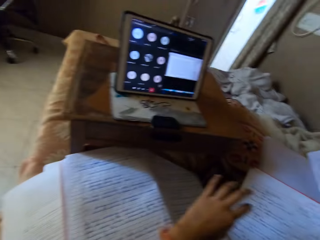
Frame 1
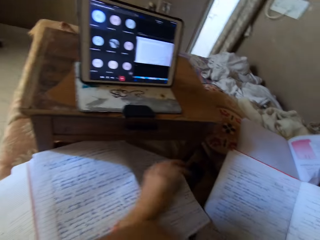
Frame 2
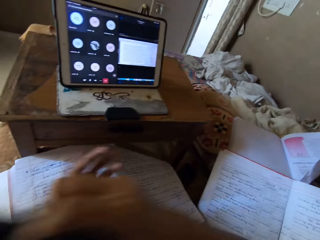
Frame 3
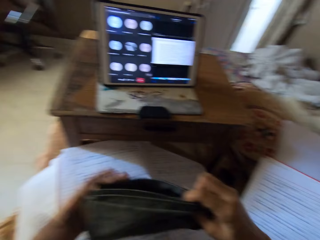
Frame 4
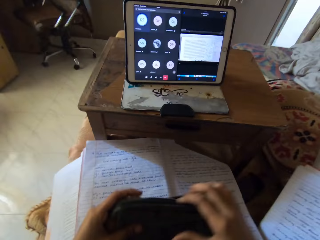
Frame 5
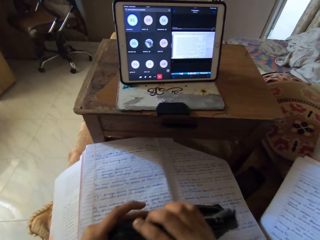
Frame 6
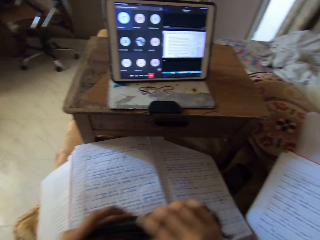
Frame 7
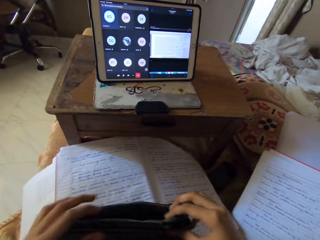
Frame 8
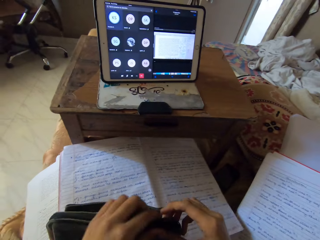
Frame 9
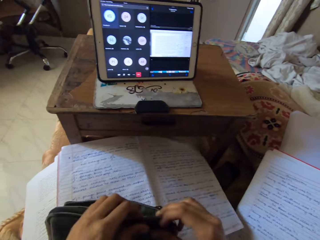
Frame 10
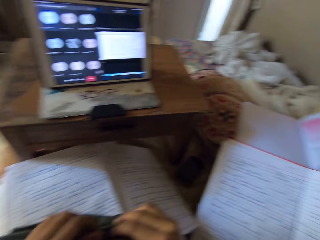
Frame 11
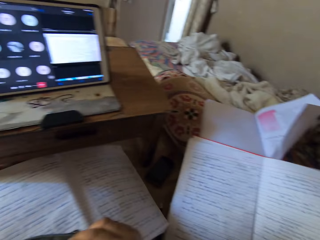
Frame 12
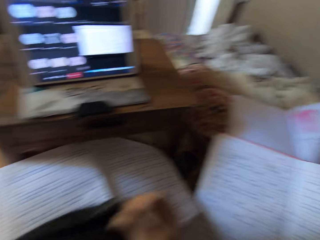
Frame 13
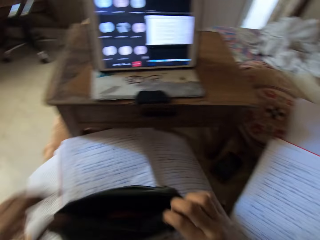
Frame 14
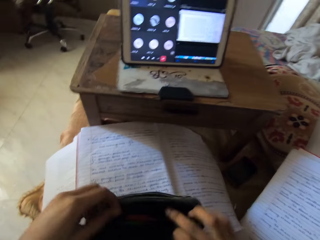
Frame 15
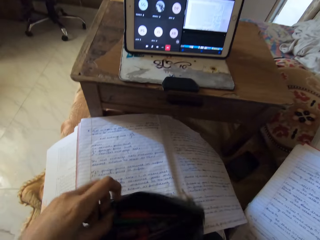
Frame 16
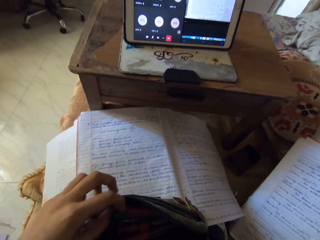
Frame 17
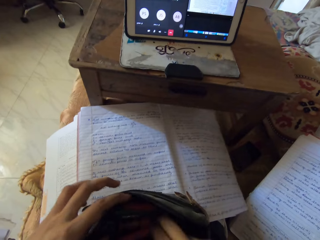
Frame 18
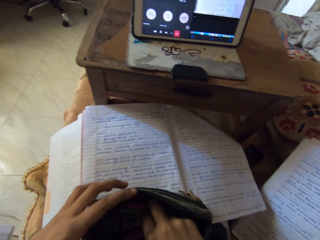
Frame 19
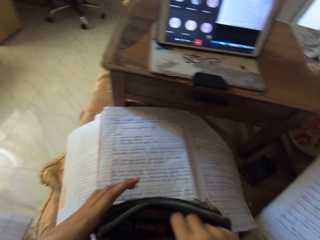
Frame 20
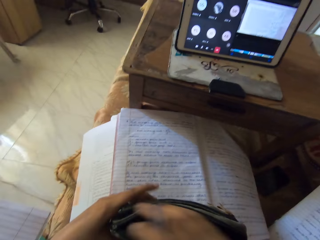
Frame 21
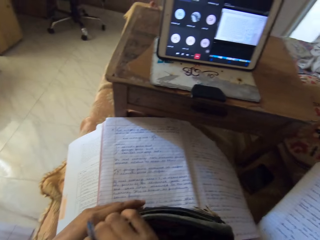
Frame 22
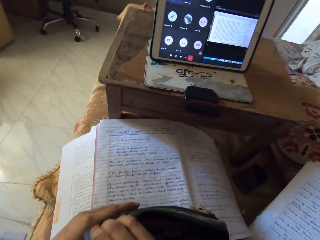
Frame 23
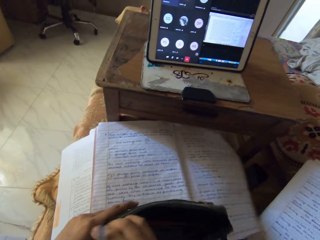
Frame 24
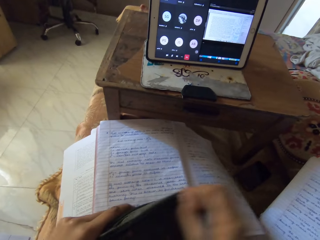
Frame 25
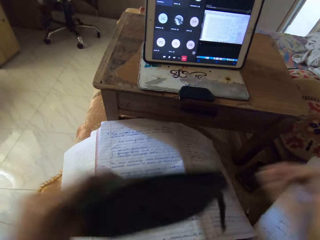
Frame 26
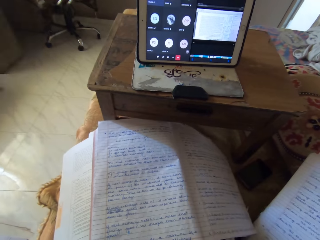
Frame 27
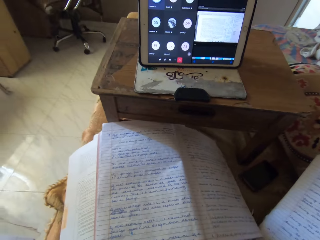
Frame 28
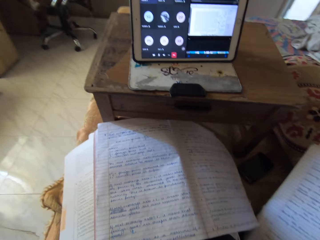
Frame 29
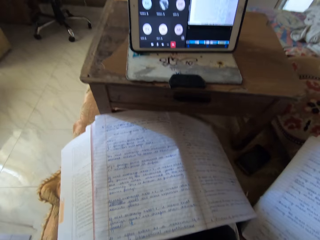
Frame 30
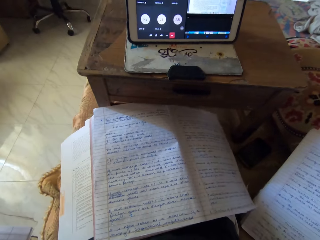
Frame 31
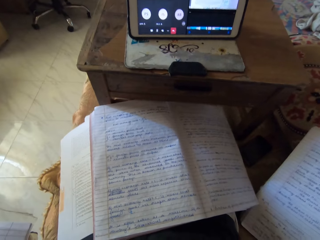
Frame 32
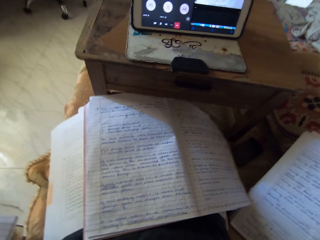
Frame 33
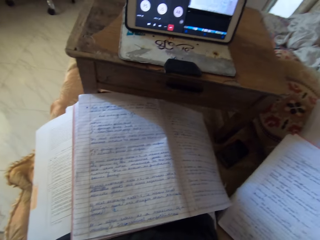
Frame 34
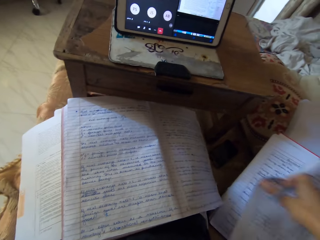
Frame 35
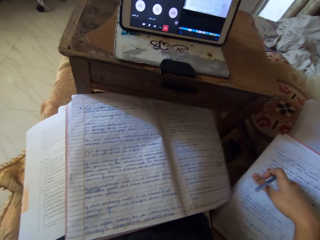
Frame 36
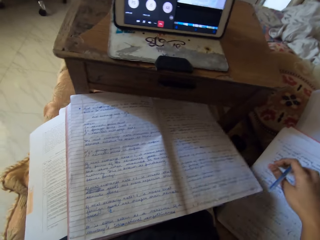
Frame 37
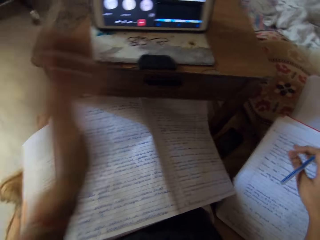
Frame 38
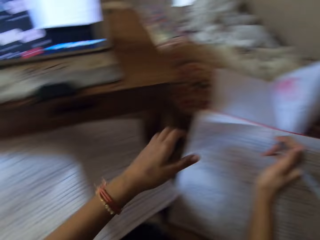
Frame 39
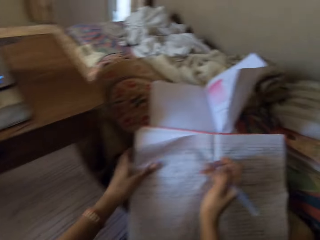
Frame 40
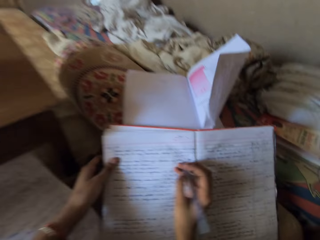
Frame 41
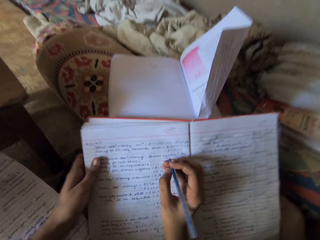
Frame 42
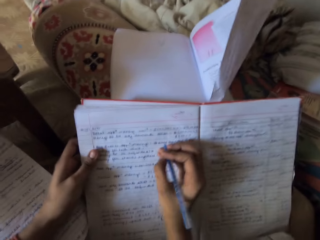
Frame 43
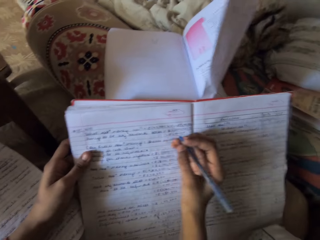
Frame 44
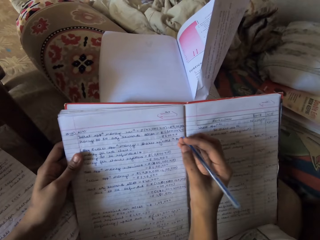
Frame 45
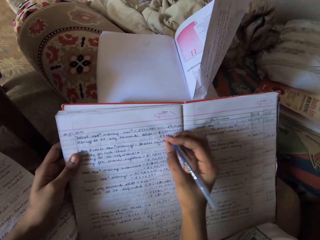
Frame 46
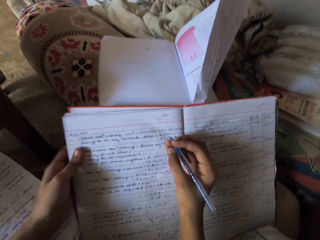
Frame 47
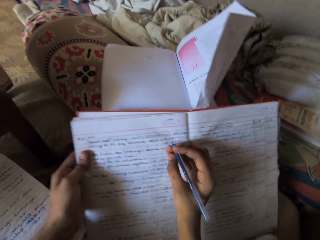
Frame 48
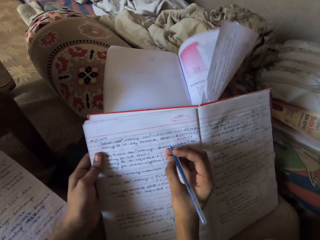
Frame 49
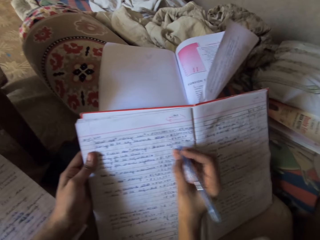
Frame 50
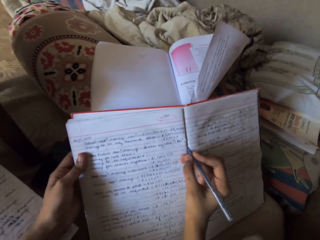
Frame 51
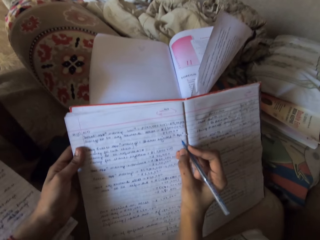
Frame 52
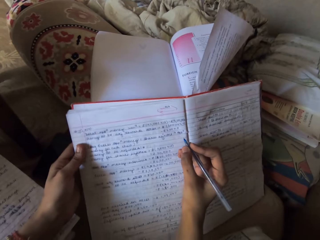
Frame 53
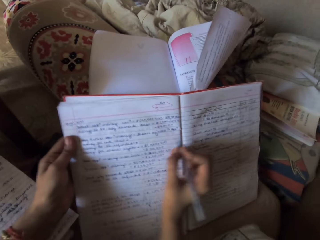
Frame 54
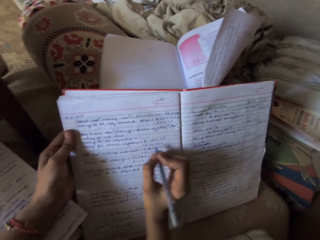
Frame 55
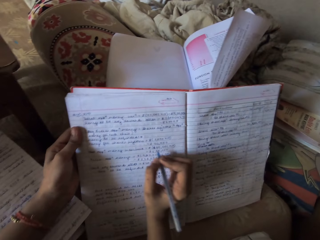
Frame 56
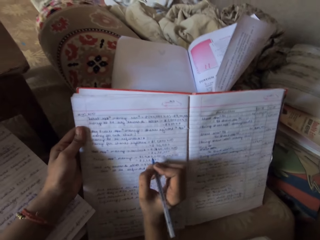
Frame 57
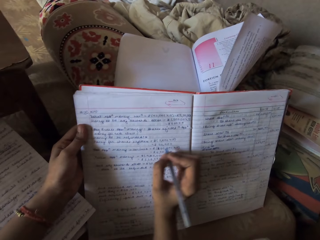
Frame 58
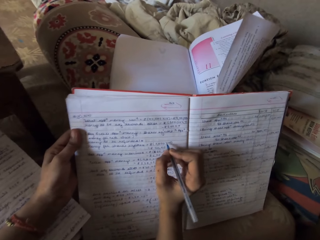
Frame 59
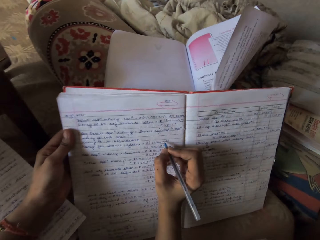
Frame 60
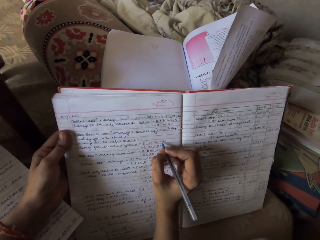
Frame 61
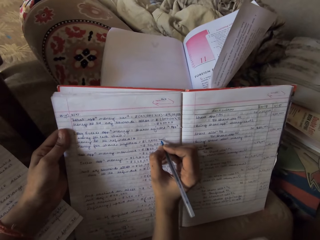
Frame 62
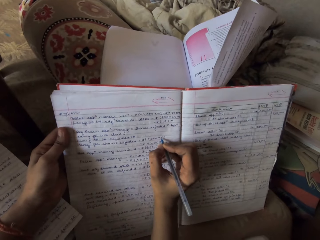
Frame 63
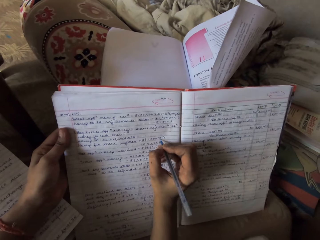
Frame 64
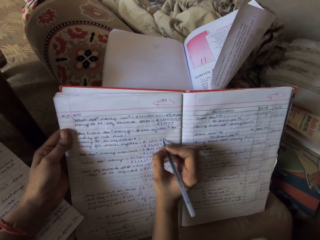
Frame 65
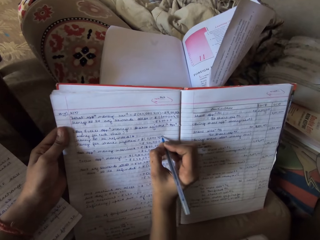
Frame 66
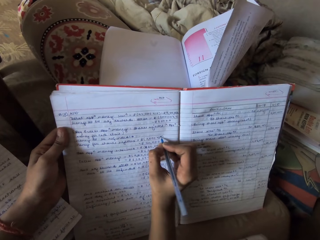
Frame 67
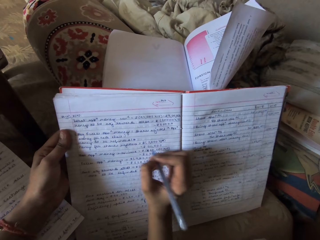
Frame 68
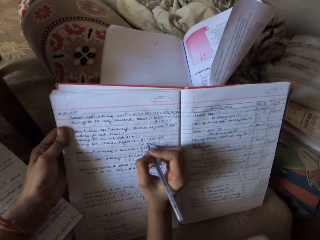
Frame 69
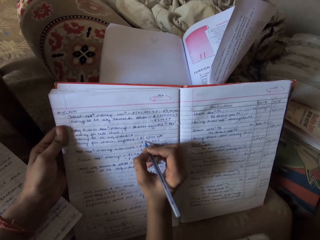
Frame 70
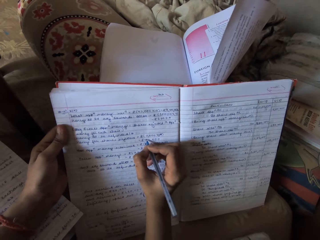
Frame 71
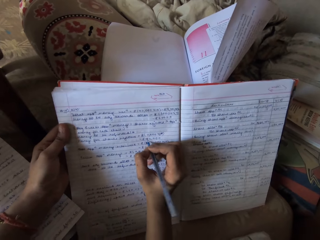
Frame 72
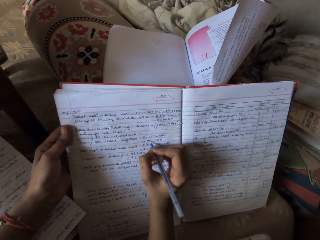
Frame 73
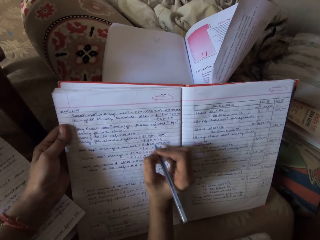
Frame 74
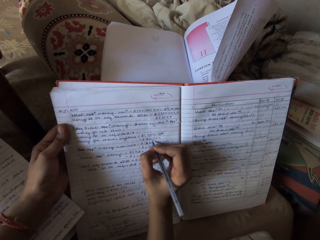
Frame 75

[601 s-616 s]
The camera wearer opens the purse with her hands. She picks up a pen from the purse. She closes the purse with her hands. She places the purse aside on the table. She touches the book on the bed with her right hand. She holds the book on the bed with her left hand. She looks at the book. She adjusts the book on the bed with her left hand. She writes on the book with the pen.

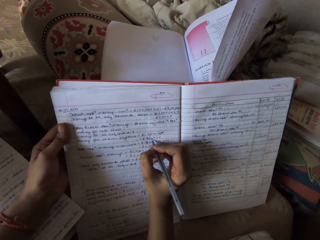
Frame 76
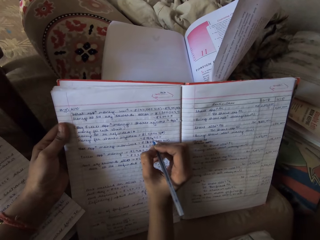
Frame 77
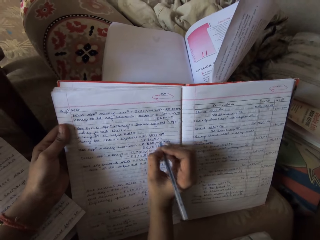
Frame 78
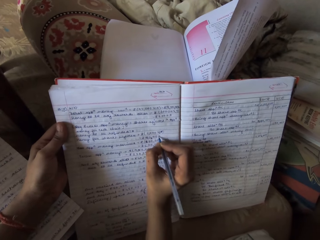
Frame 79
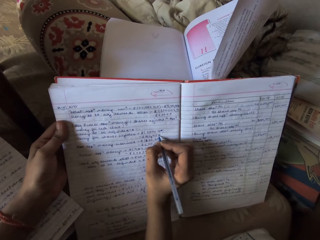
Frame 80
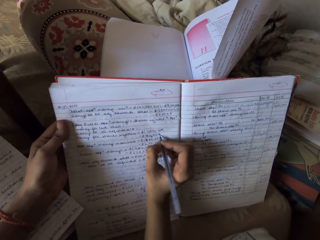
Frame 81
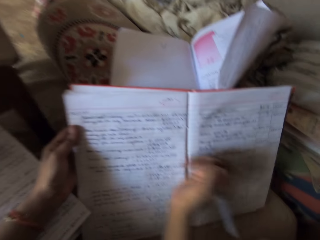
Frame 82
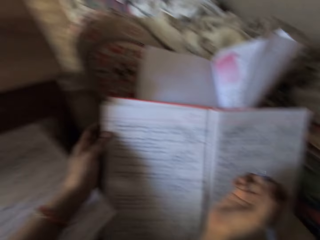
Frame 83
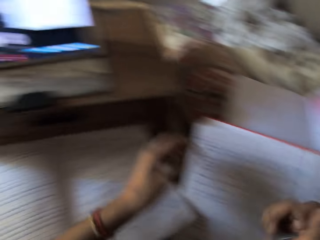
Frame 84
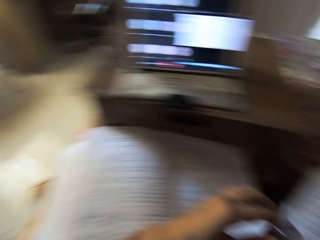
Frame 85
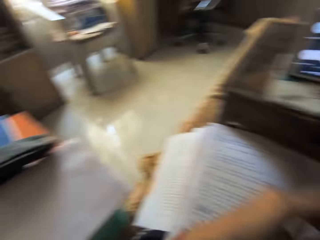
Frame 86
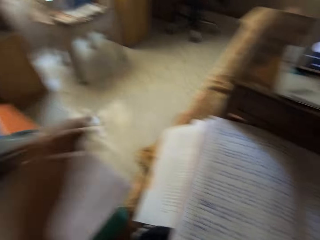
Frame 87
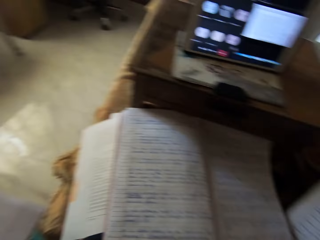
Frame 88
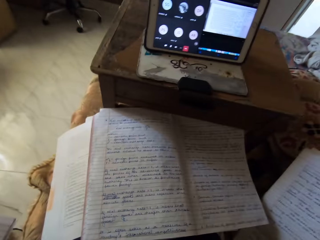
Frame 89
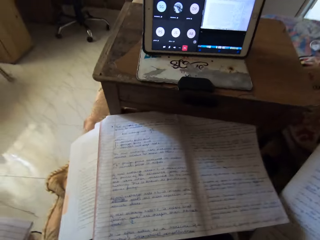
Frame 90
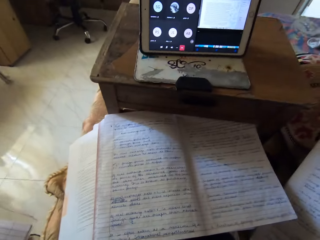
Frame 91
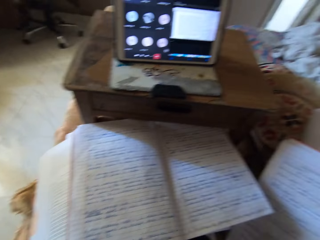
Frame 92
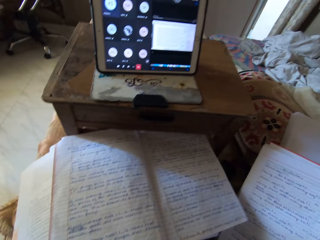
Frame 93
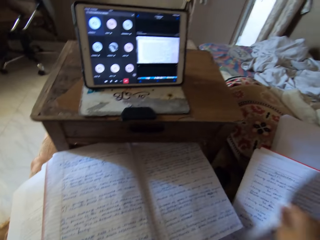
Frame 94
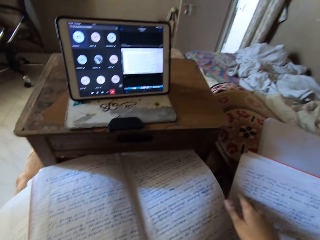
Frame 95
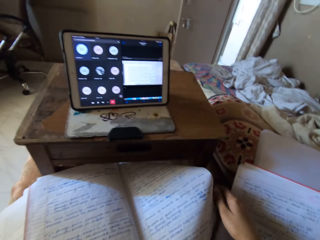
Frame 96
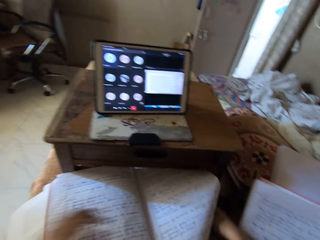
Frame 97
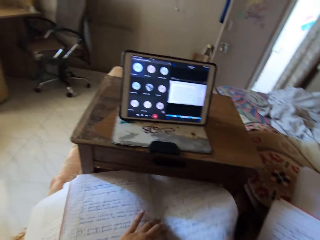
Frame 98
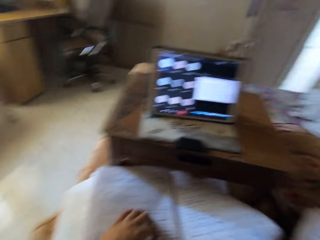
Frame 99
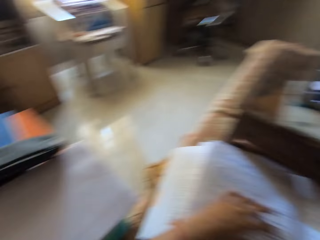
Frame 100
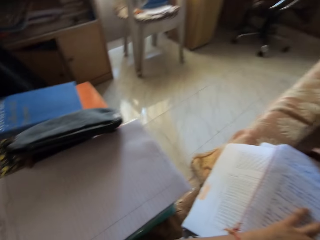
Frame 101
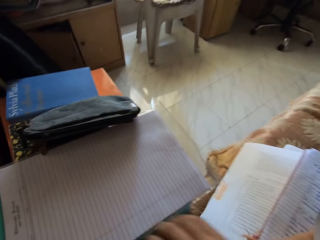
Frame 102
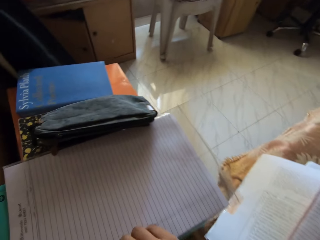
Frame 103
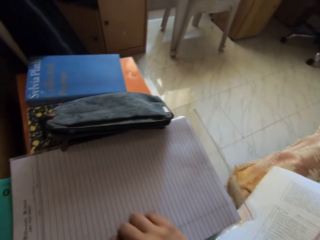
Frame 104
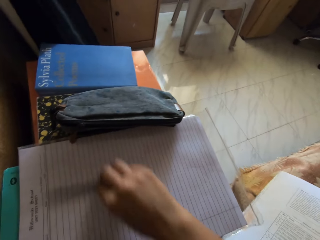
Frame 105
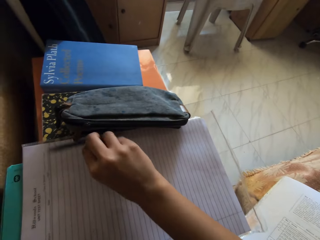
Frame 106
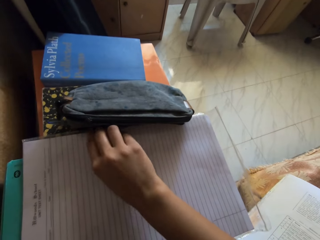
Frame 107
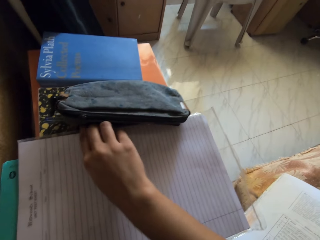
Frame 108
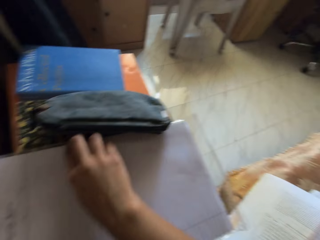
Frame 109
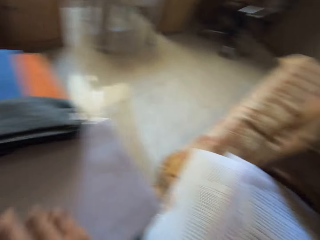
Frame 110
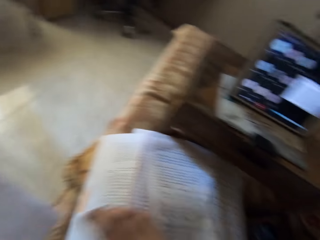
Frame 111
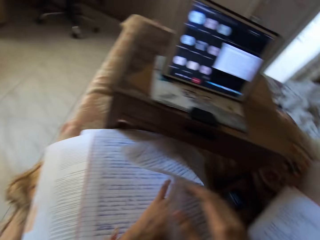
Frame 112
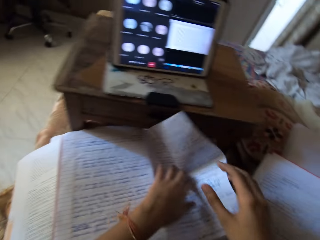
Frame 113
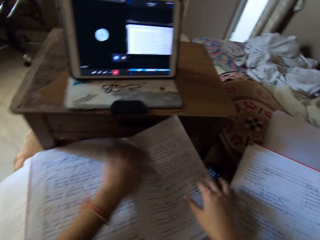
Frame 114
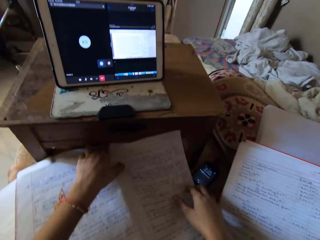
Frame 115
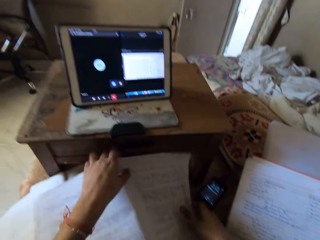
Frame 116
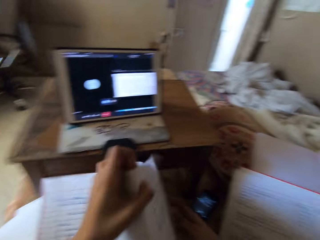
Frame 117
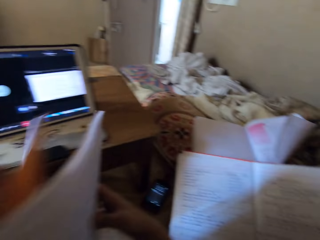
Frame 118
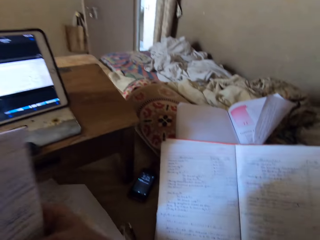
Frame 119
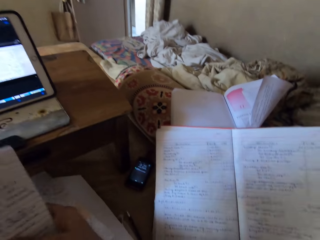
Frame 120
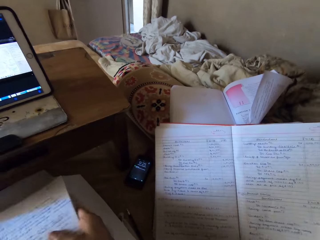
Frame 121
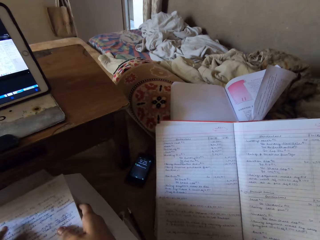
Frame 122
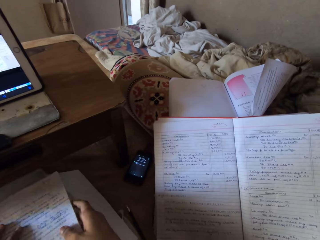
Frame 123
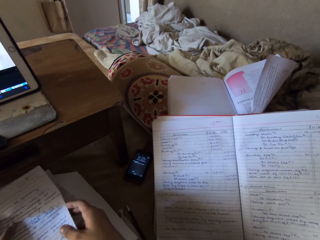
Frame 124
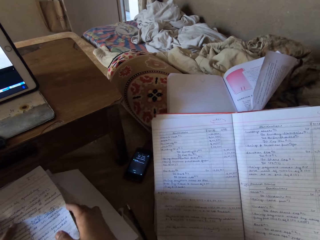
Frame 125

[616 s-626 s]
The camera wearer stops writing on the book with the pen. She moves the pen from her right hand to her left hand. She places the pen on the table. She adjusts the books with her hands. She talks. She puts the pen aside. She adjusts the pen on the table with her right hand. She flips the page of the book. She adjusts the books with her hands.
